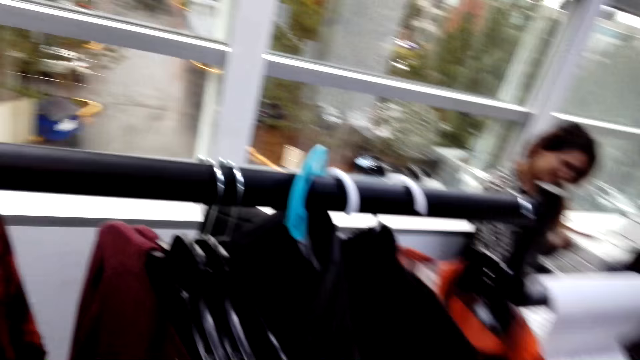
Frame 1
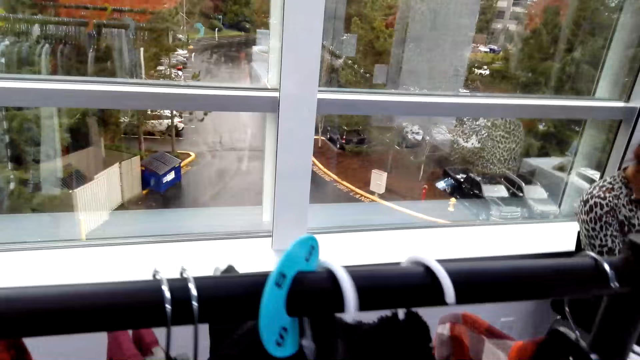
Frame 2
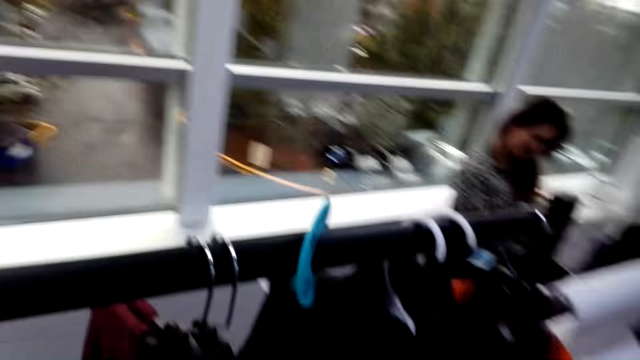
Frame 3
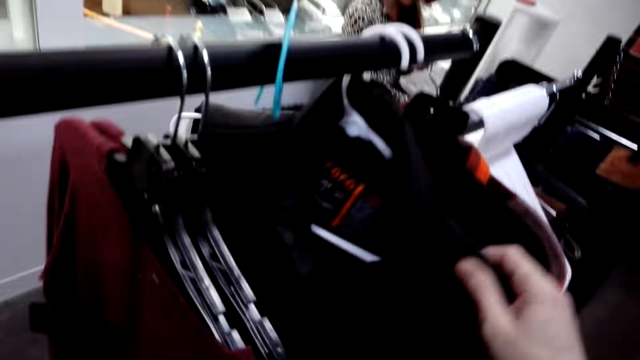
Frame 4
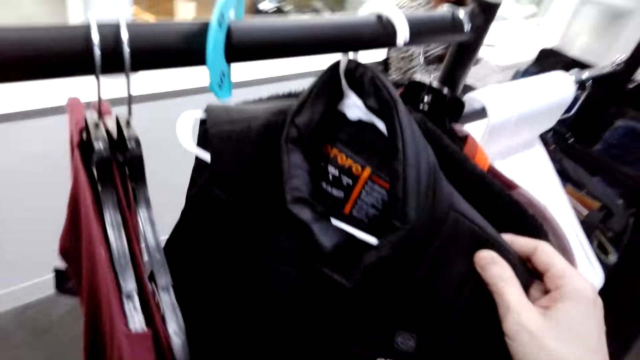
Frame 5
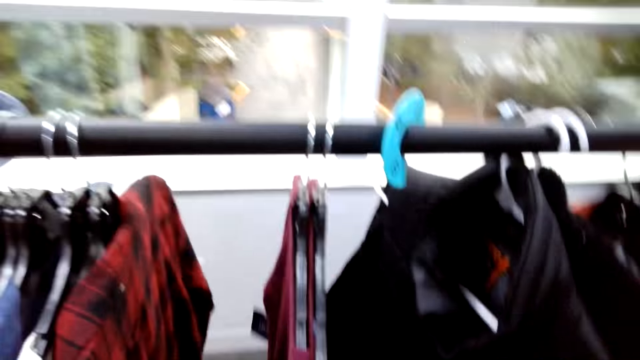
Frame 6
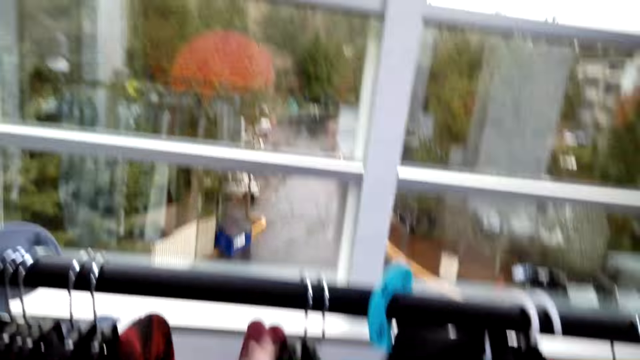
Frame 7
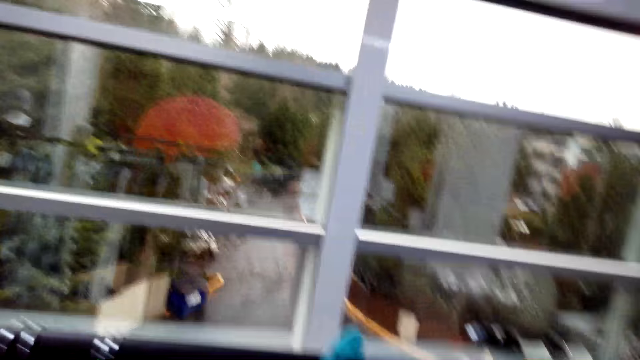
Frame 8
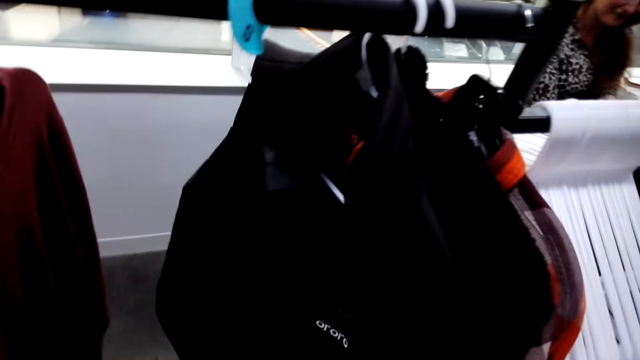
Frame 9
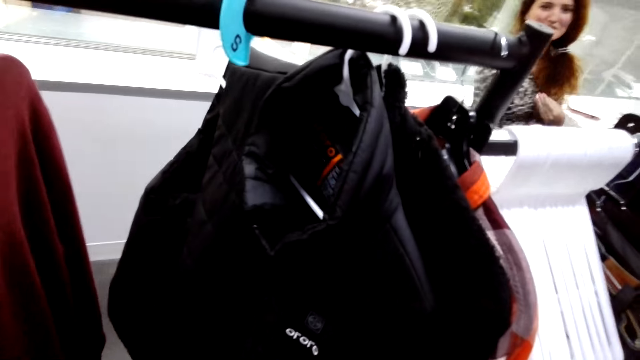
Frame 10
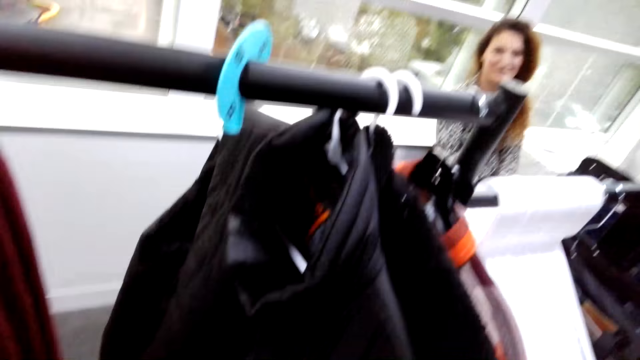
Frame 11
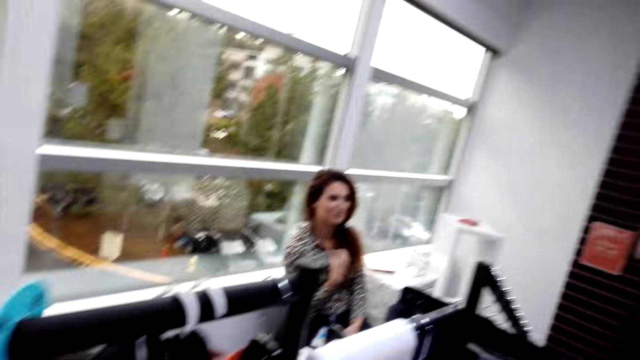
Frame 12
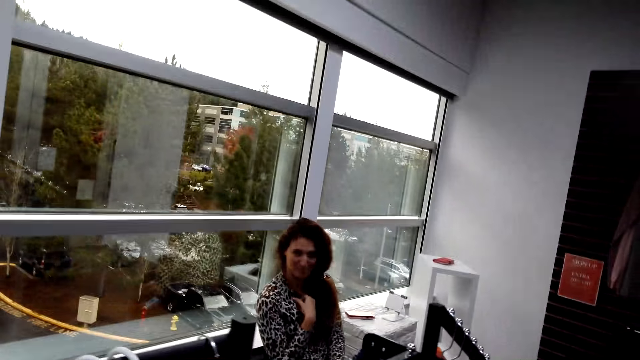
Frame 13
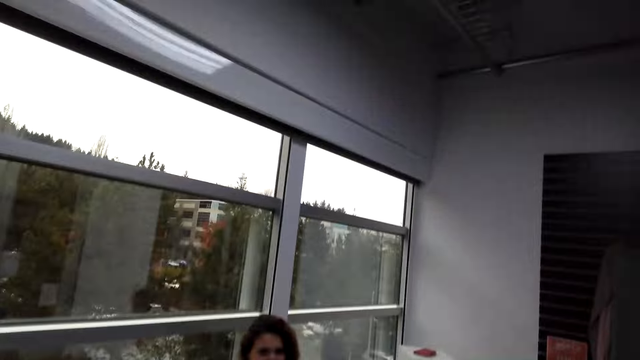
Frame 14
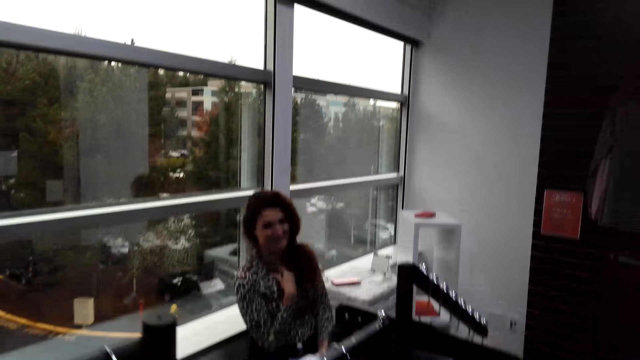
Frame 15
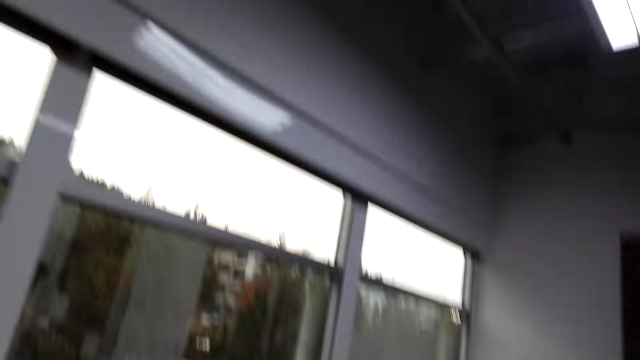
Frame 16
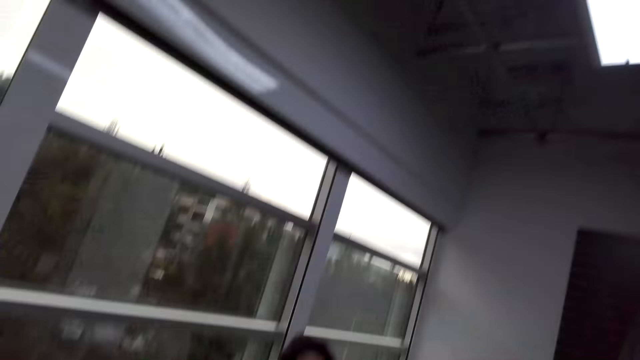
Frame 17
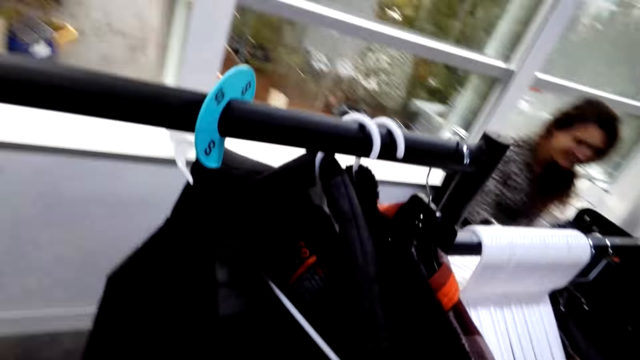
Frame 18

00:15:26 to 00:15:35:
A man holds the cloth in the hanger line. The camera wearer holds the cloth, a vest jacket, in the hanger line. The man converses with a woman. The camera wearer looks at the woman.

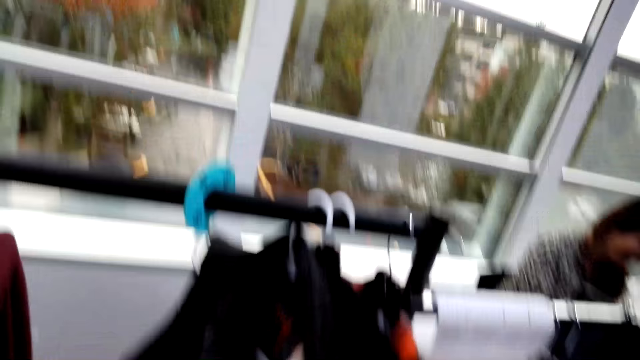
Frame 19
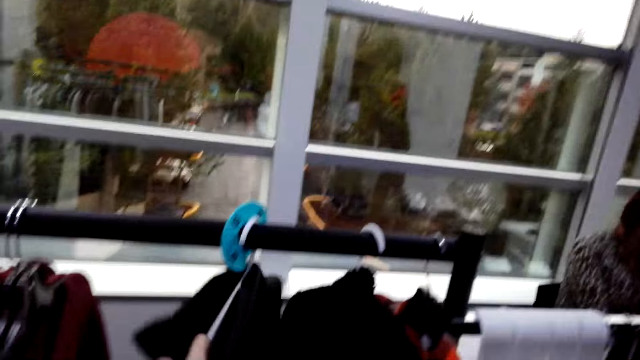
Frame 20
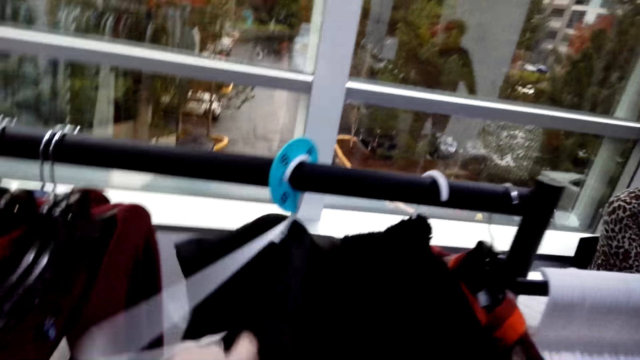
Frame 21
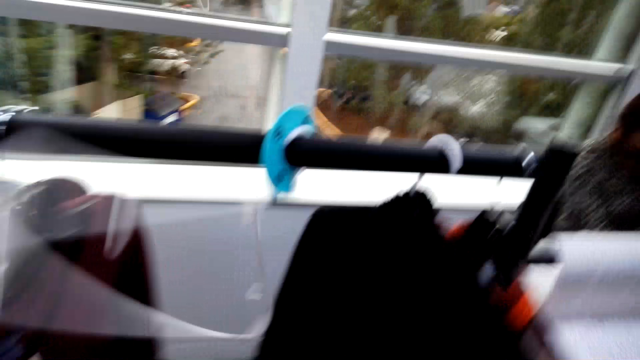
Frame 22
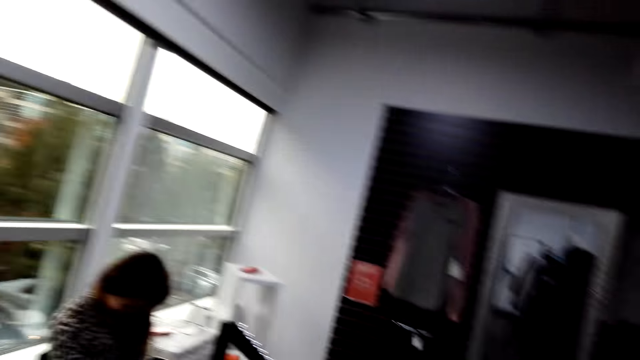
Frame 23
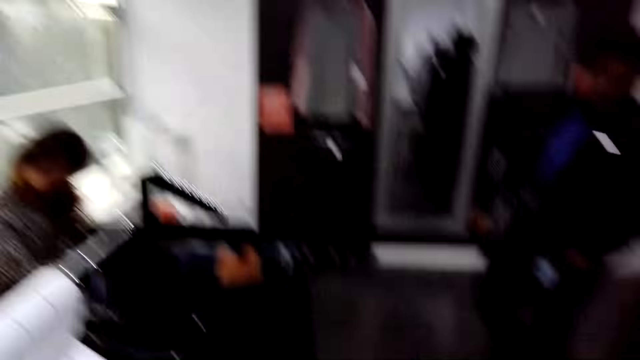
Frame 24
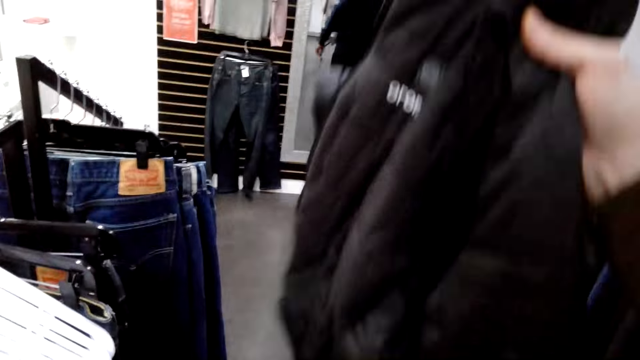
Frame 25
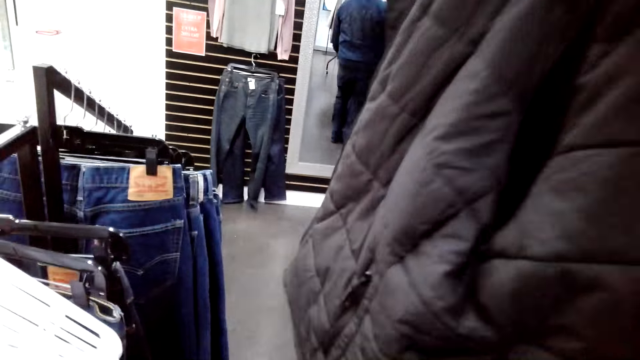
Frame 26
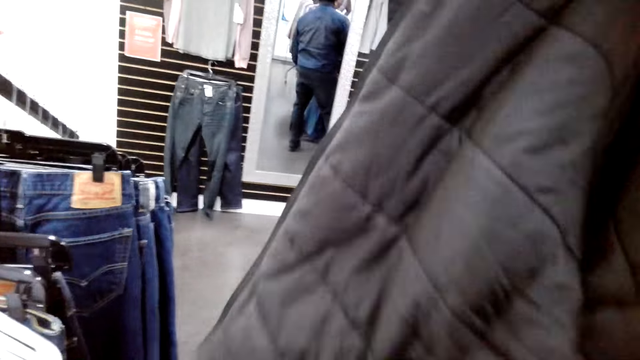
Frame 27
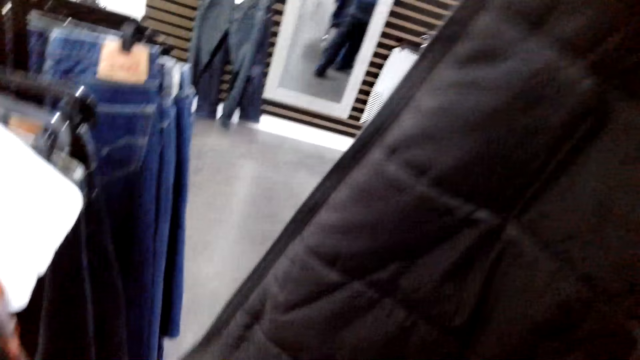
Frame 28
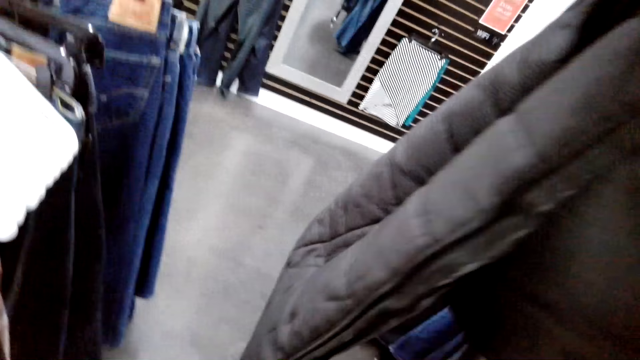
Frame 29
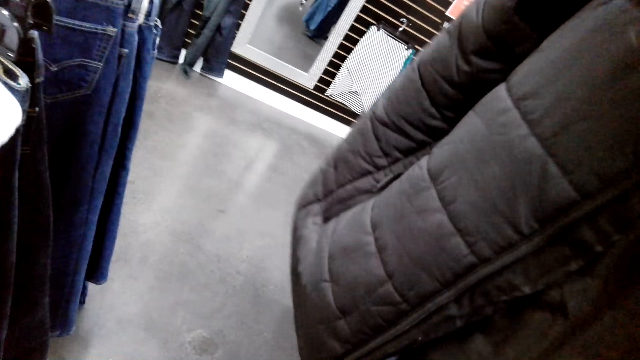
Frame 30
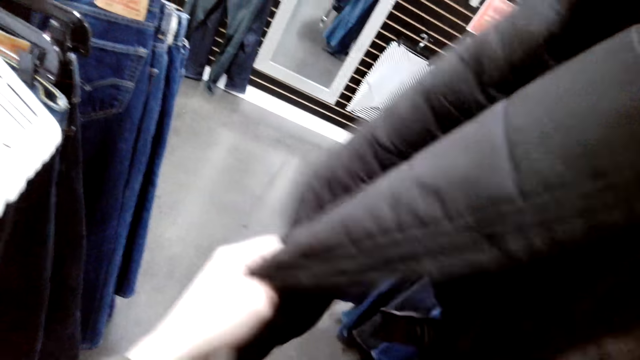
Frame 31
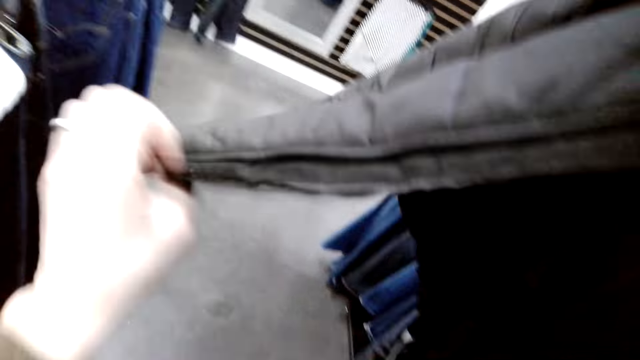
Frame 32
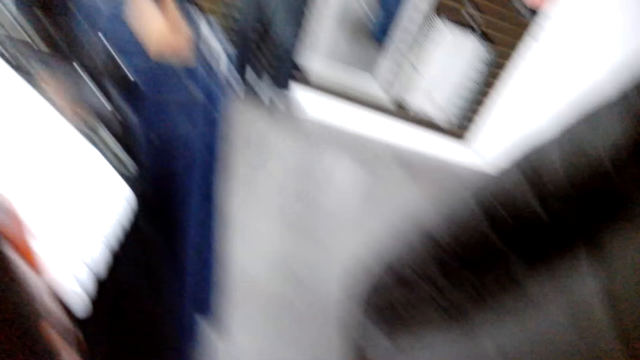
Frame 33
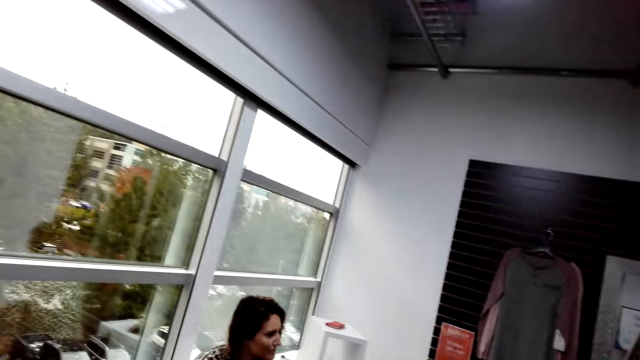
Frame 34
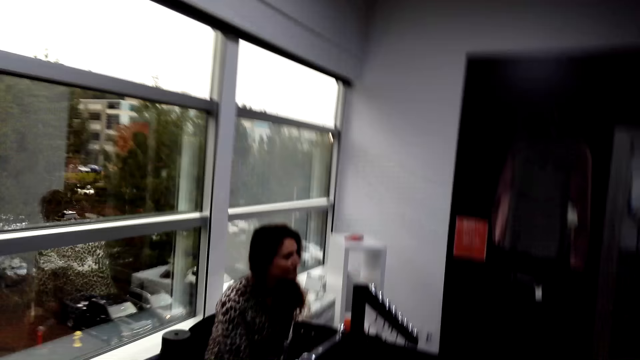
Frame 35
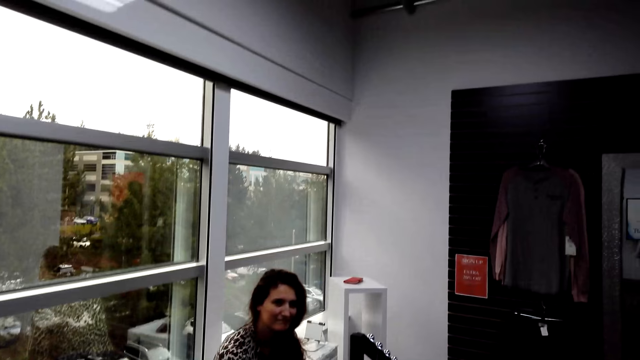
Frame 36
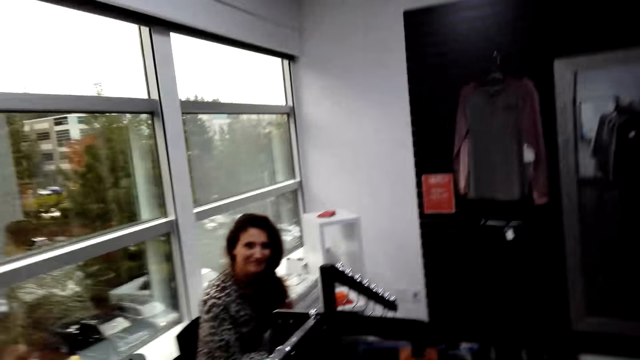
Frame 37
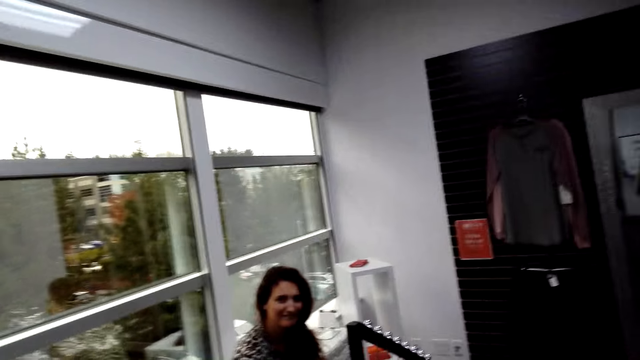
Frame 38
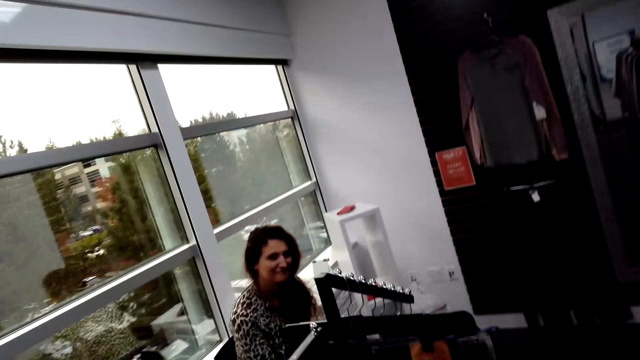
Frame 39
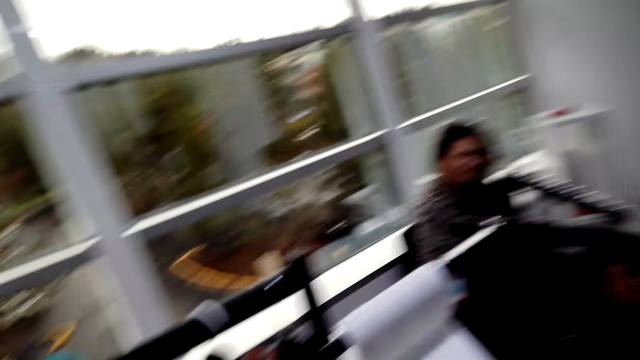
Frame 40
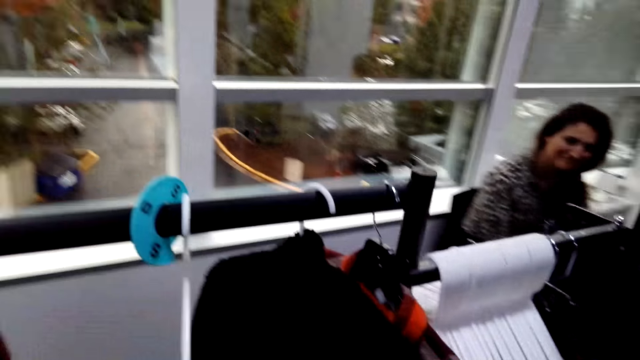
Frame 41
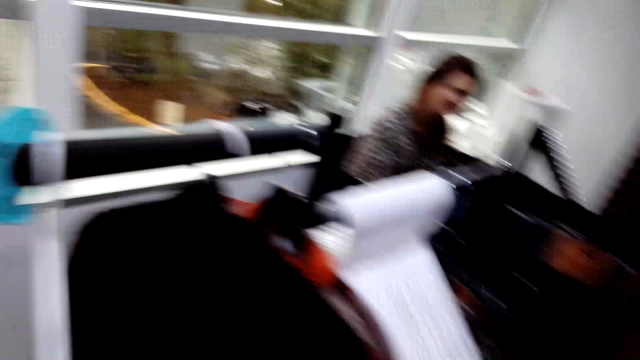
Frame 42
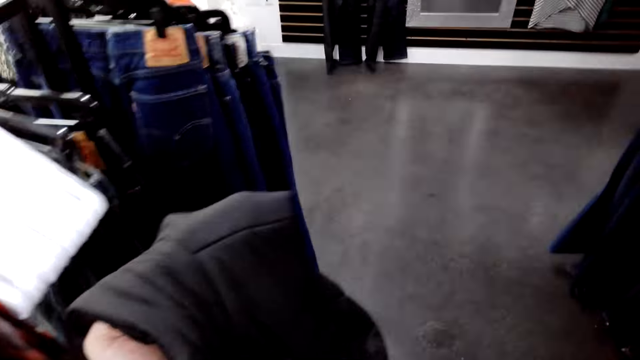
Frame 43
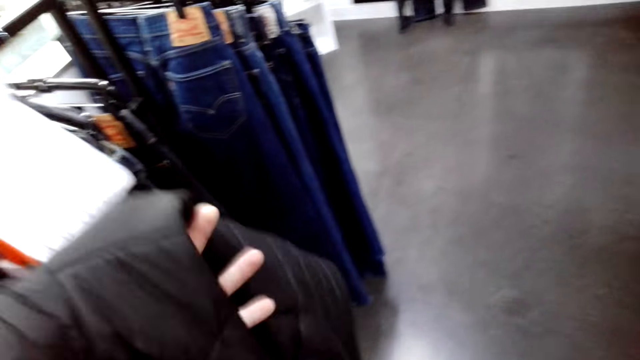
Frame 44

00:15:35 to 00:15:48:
The camera wearer removes the vest jacket from the hanger. A man takes the cloth from the hanger. The man shows the jacket to a woman. The camera wearer shows the woman the vest jacket. They hold the jacket. The man converses with the woman.
